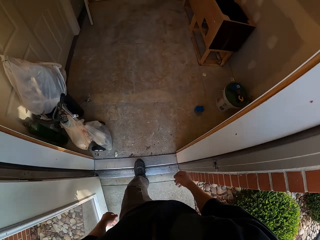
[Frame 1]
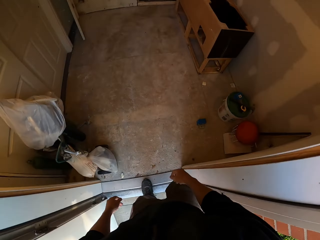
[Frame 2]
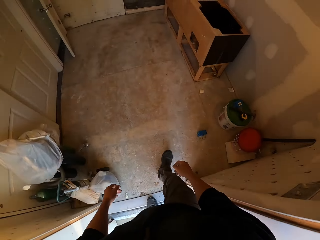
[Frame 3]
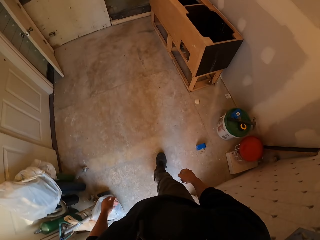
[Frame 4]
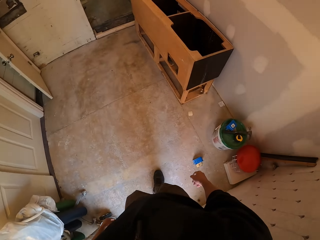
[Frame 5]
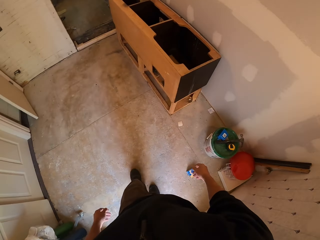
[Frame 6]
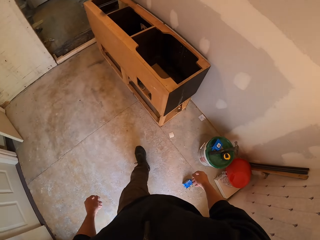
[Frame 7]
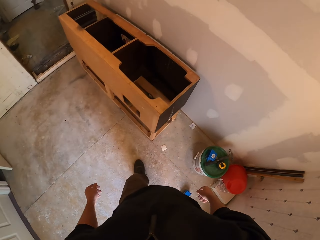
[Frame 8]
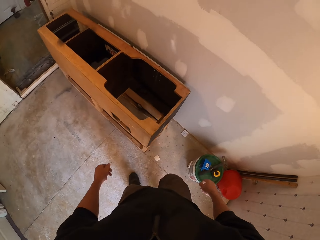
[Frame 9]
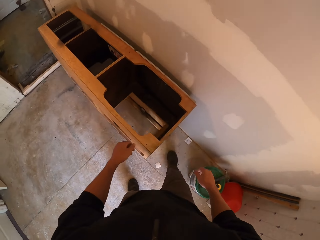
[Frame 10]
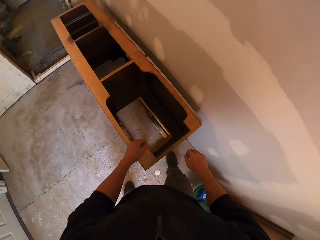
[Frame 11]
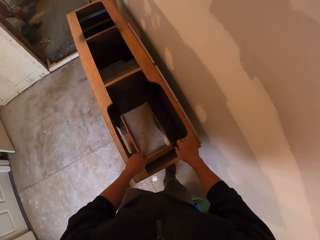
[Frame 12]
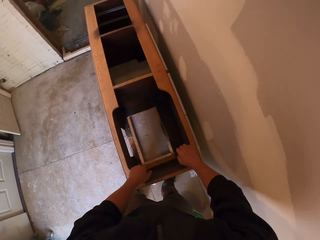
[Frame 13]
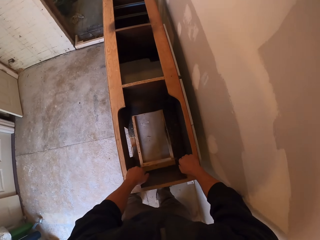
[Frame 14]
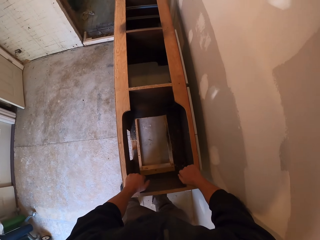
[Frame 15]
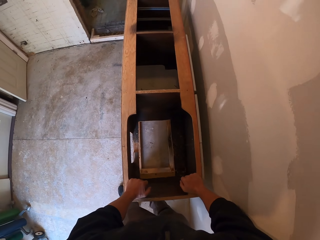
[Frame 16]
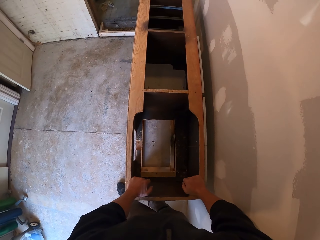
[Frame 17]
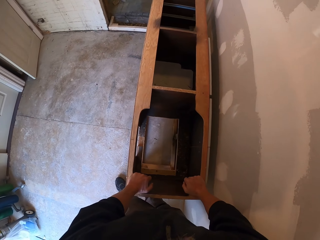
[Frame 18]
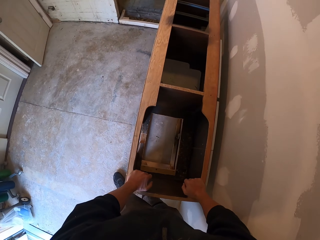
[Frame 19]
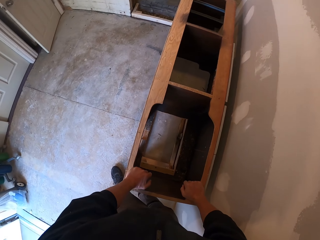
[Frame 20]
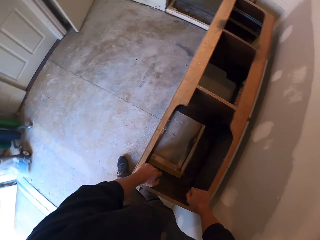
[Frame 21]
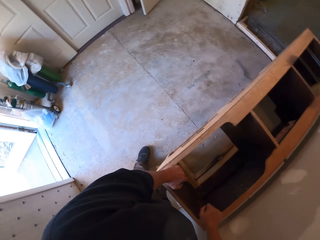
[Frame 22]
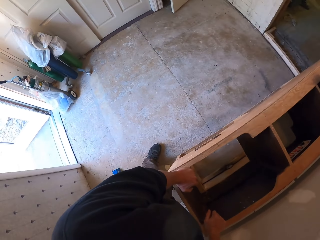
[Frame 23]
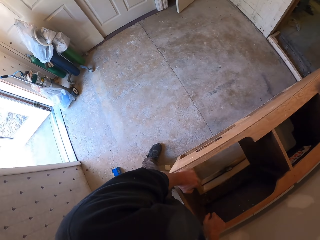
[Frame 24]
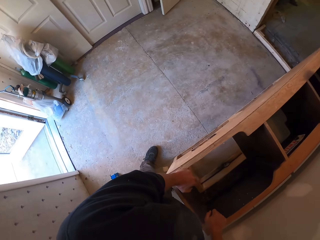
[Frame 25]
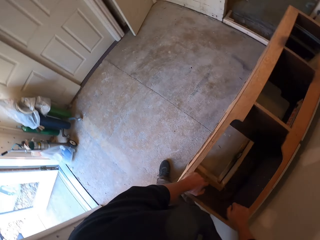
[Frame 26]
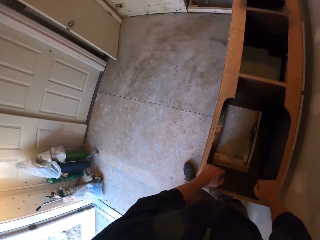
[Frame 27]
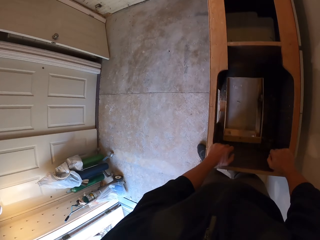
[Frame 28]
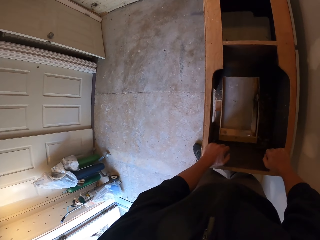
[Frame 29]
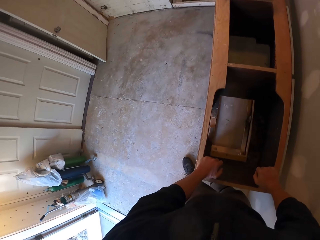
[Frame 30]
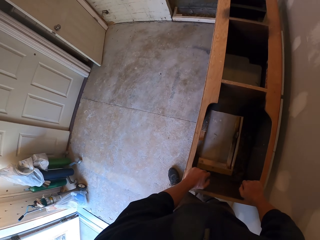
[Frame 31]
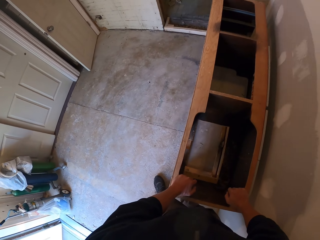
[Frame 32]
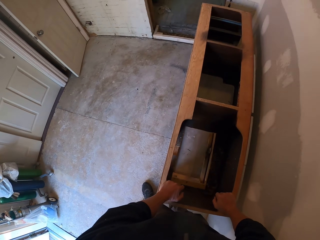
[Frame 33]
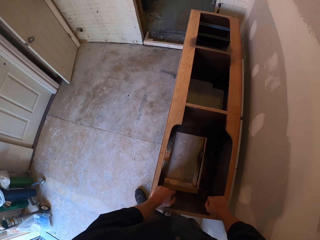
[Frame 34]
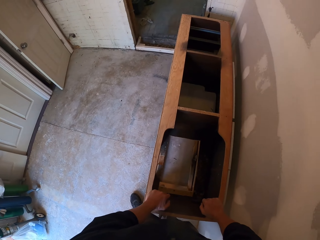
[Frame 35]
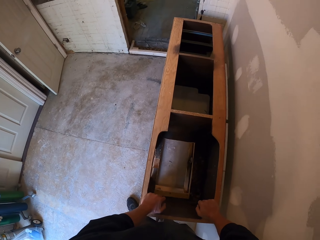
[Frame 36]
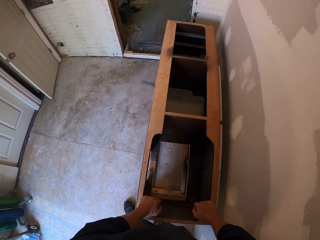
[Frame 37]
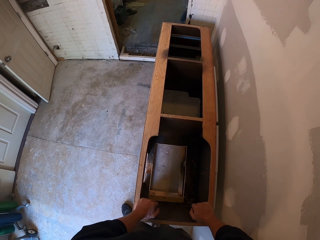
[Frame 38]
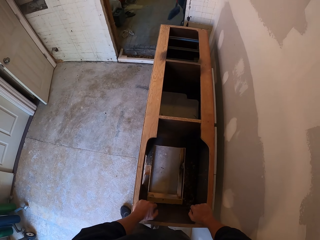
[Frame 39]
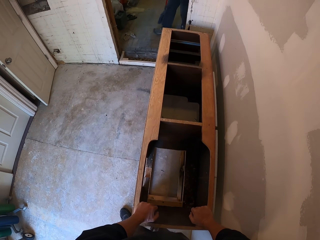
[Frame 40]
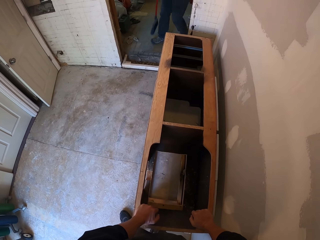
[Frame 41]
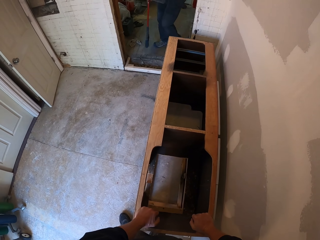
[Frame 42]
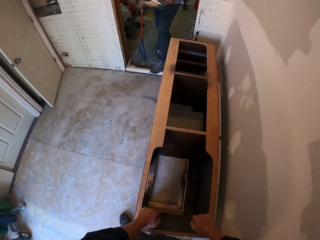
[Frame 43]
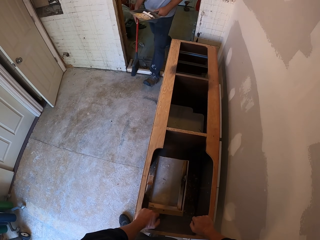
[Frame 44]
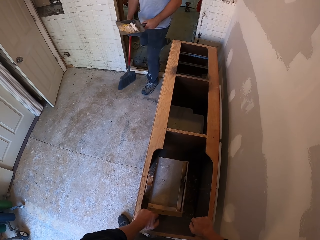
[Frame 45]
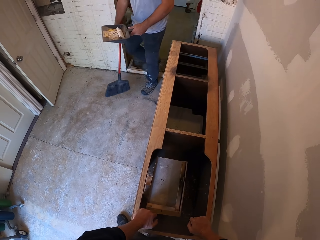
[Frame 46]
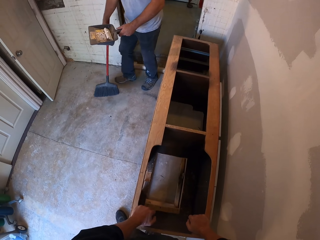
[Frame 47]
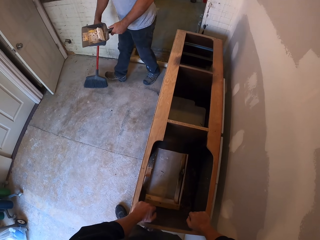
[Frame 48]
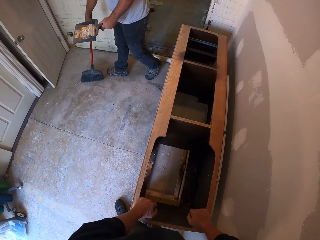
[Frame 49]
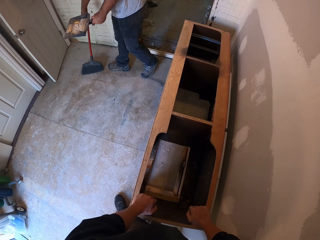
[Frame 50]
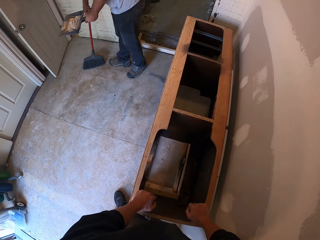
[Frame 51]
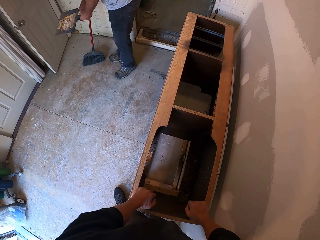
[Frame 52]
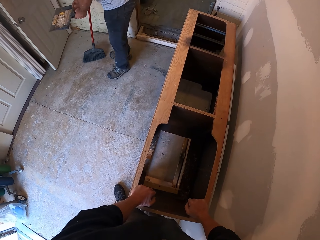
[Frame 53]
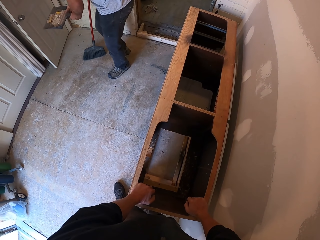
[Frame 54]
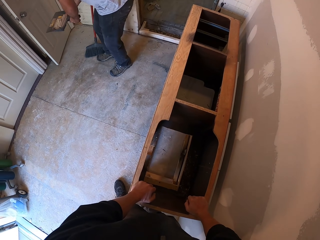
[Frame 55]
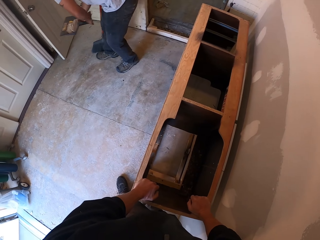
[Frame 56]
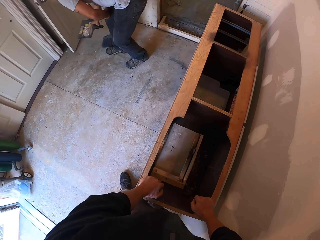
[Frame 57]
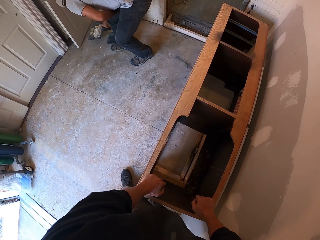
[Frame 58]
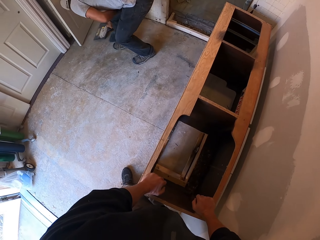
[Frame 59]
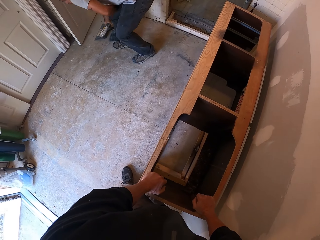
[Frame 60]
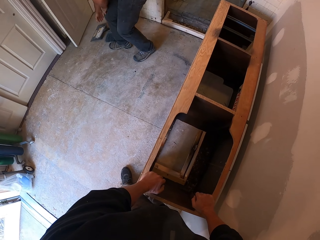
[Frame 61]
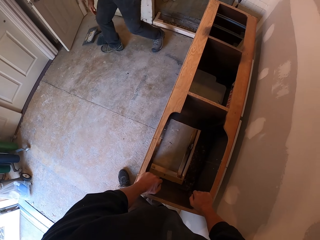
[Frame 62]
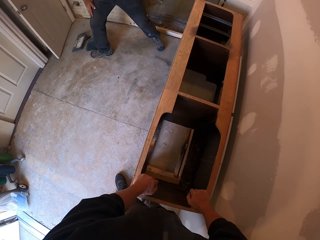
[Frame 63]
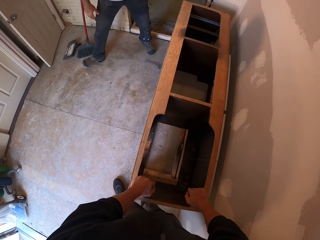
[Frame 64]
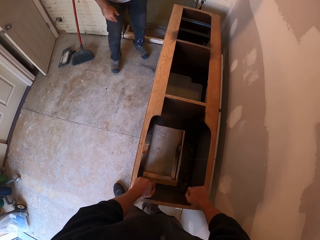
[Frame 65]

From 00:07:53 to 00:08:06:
The camera wearer holds the frame. They stare around. A man walks. The man puts a broom down and puts a dustpan down.

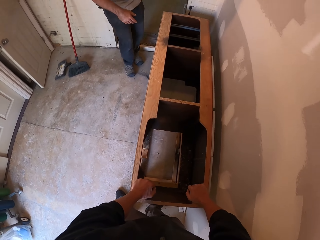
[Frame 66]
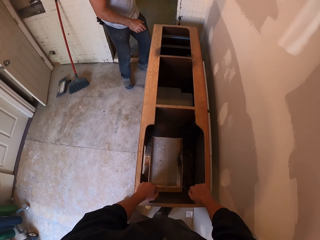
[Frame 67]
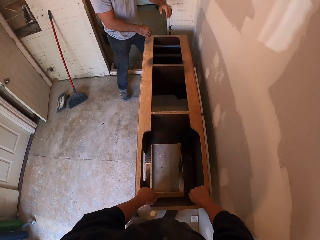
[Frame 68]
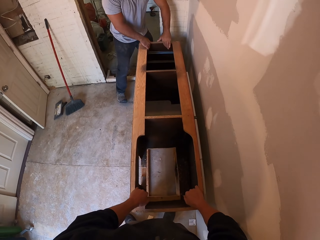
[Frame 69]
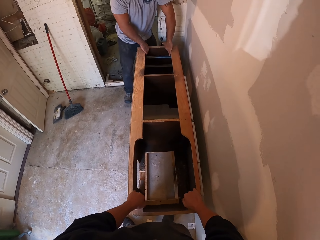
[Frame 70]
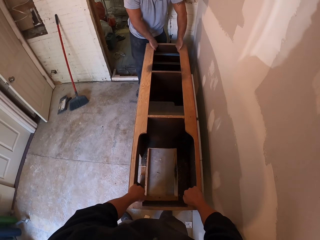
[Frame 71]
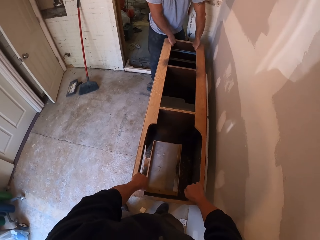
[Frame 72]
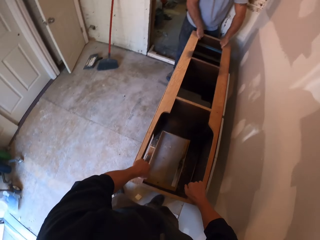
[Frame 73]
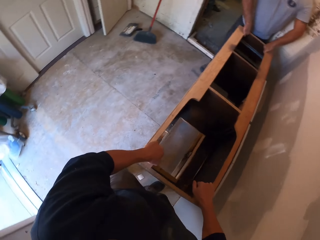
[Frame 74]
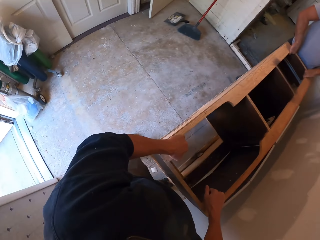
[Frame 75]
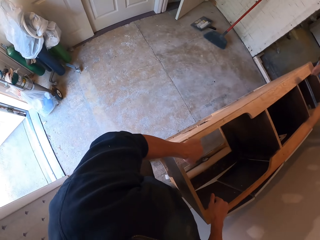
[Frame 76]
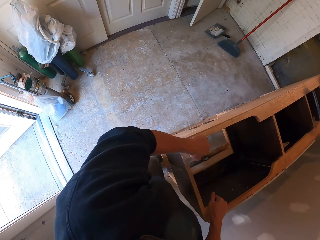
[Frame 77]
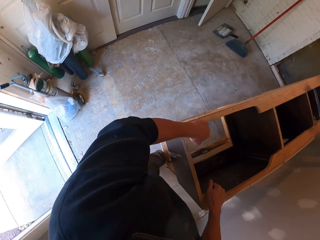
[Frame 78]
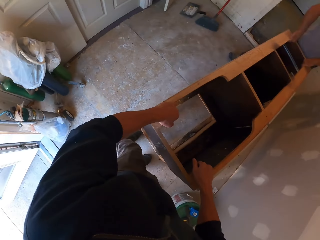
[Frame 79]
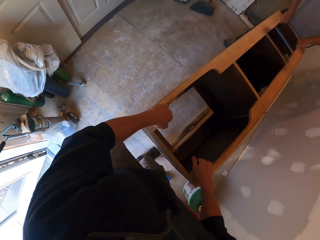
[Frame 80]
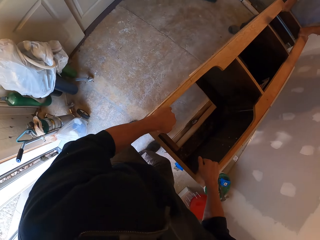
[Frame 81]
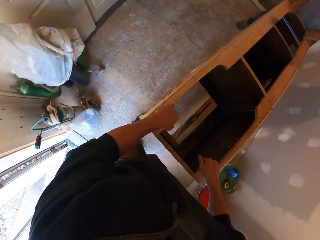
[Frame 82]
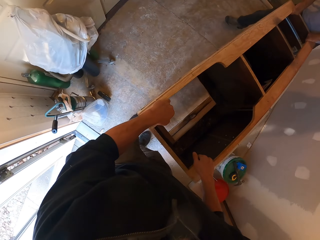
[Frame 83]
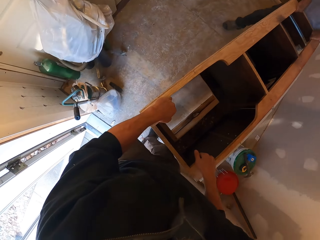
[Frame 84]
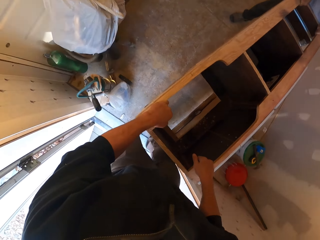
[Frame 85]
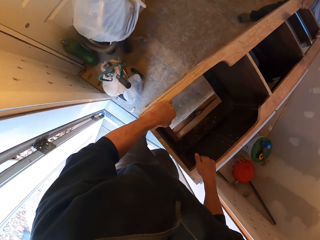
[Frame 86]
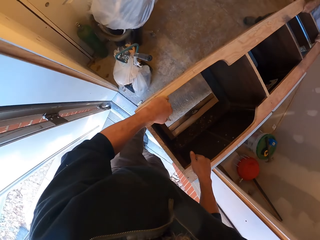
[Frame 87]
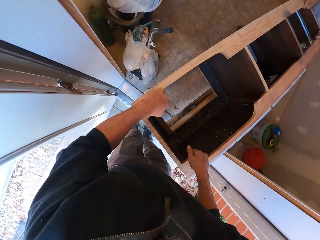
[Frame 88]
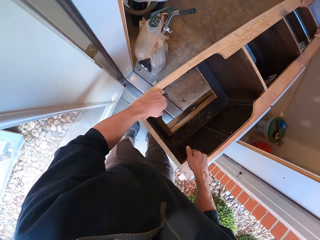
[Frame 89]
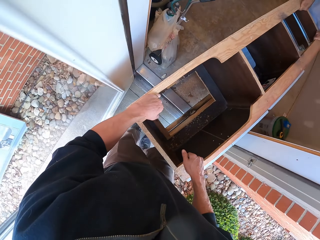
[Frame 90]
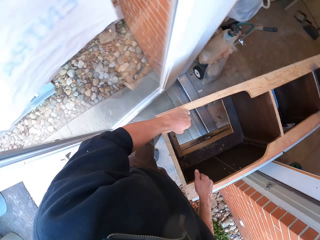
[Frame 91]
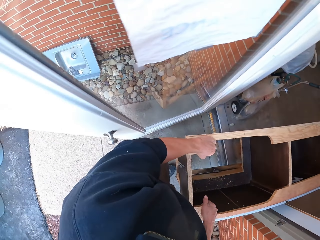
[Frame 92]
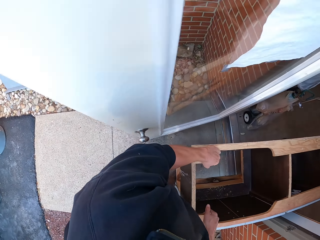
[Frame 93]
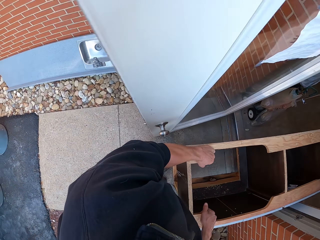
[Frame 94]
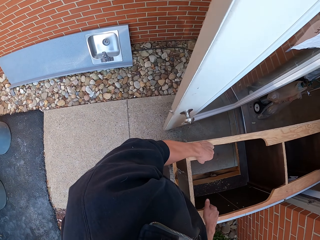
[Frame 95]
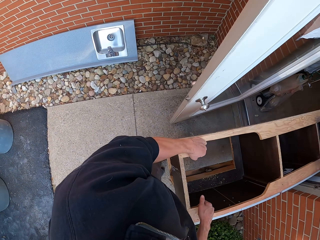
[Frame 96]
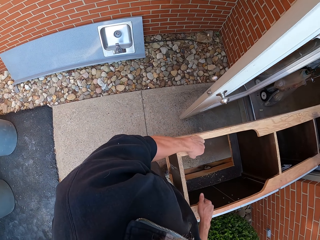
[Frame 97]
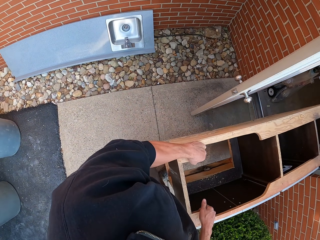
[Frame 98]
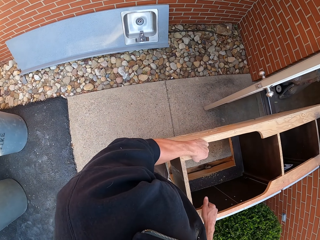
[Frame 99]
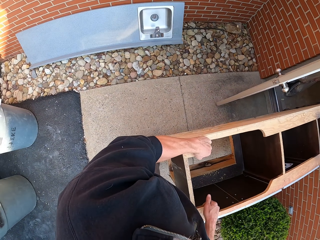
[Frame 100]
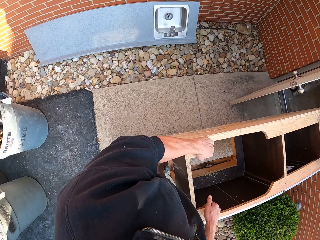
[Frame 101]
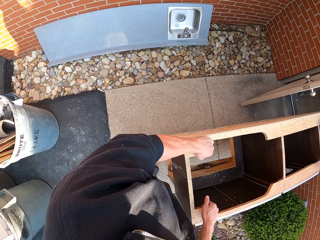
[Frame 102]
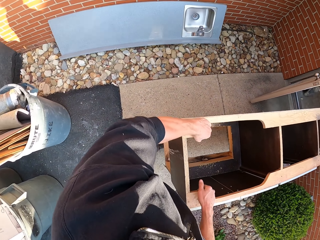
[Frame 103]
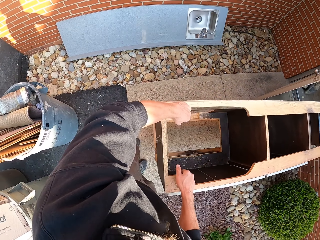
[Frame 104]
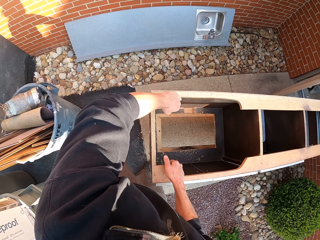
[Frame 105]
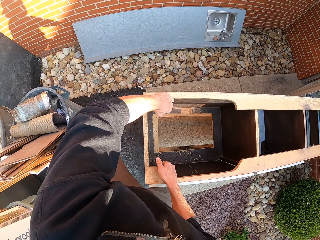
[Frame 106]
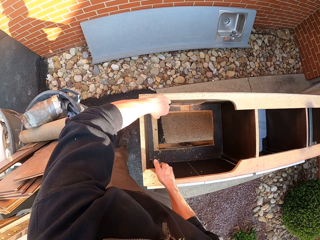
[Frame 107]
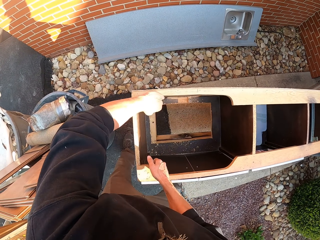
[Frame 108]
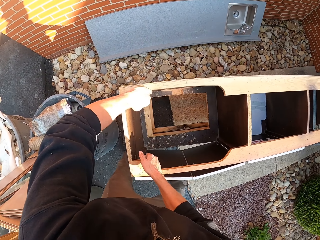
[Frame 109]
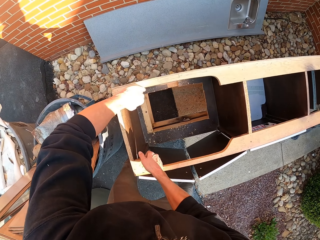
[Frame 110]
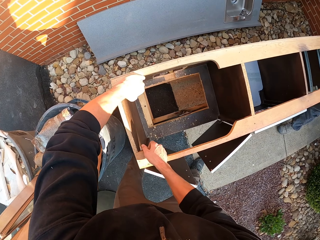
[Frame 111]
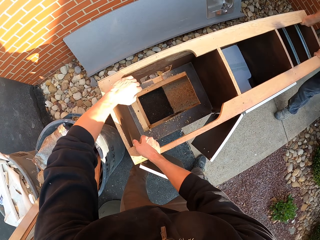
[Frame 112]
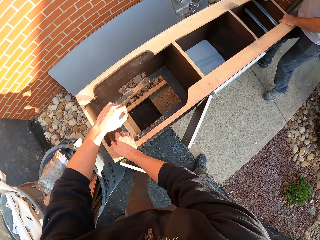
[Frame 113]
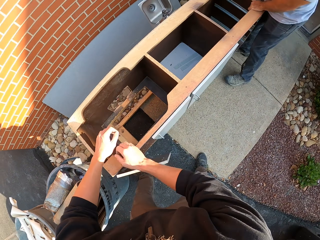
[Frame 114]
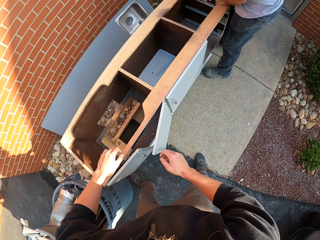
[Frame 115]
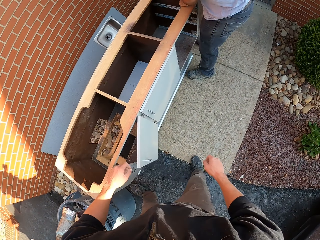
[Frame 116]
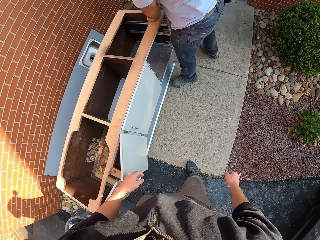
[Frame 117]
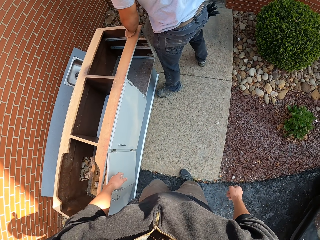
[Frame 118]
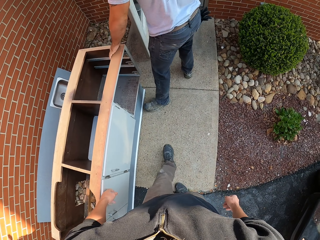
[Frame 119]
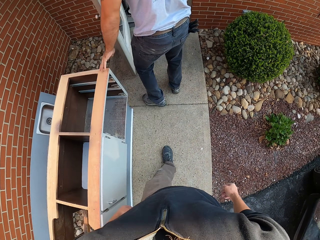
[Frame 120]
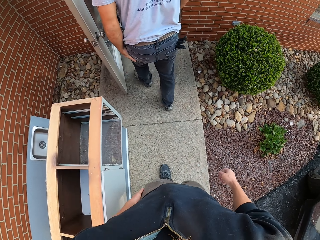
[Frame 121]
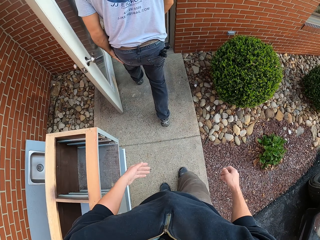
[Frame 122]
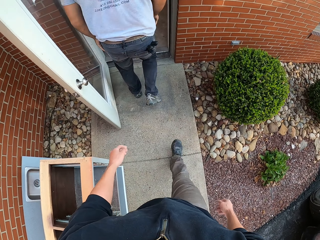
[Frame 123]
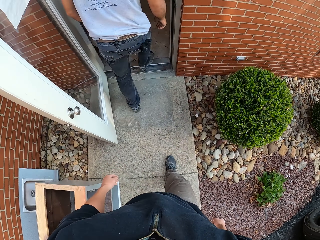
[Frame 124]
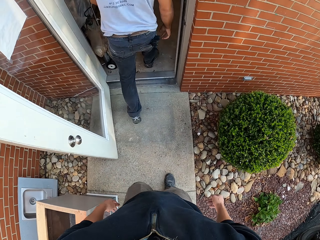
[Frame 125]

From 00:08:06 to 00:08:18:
A man holds the frame. The camera wearer and the man carry the frame. The camera wearer and the man put down the frame. The man walks around. The camera wearer moves around.
